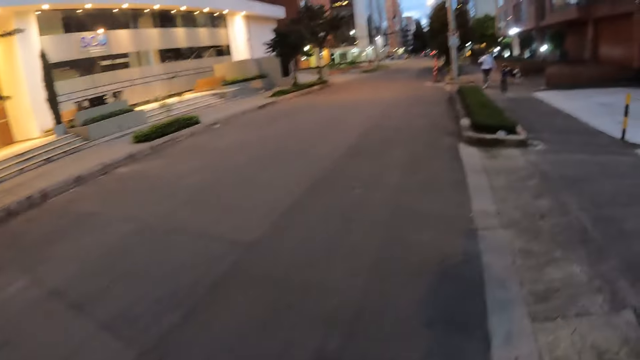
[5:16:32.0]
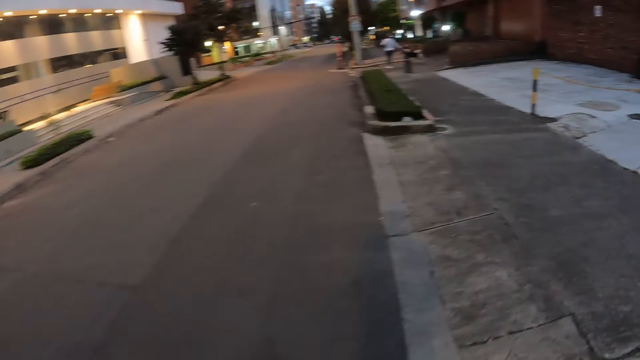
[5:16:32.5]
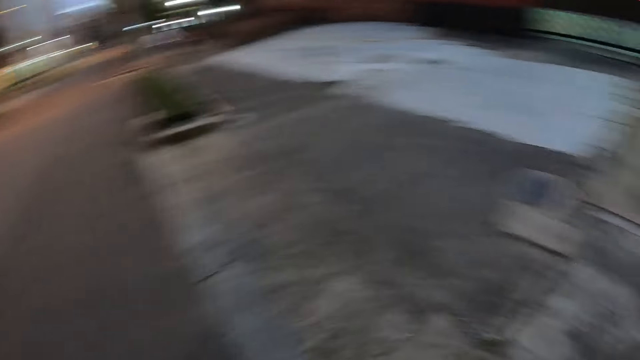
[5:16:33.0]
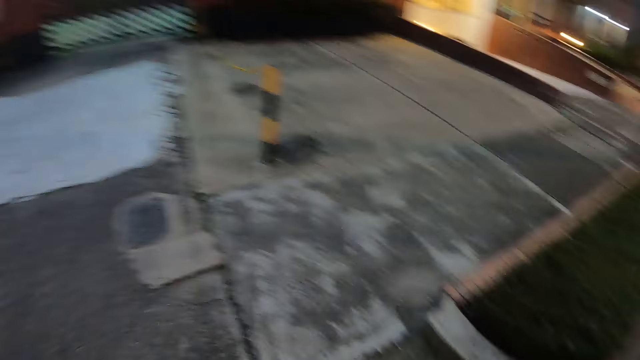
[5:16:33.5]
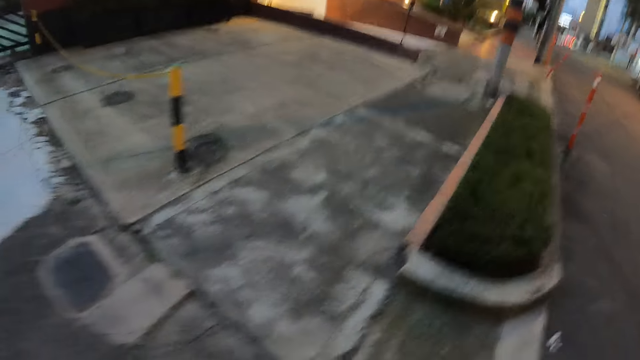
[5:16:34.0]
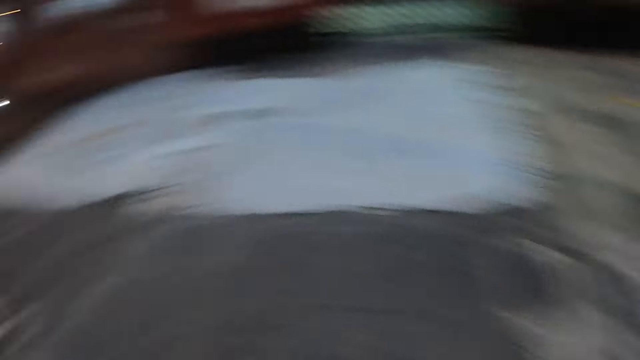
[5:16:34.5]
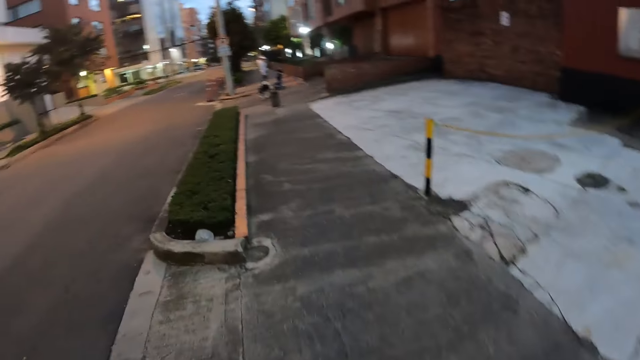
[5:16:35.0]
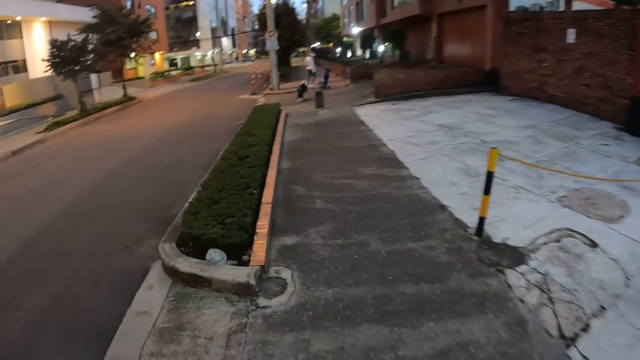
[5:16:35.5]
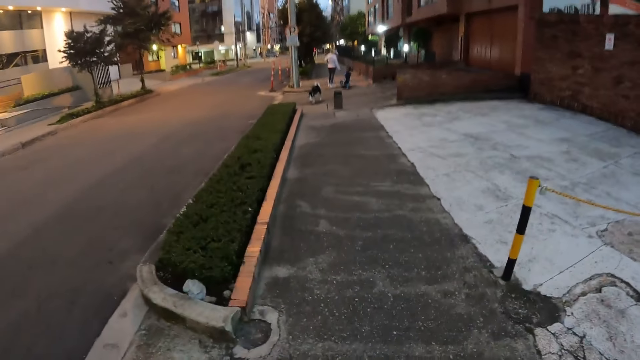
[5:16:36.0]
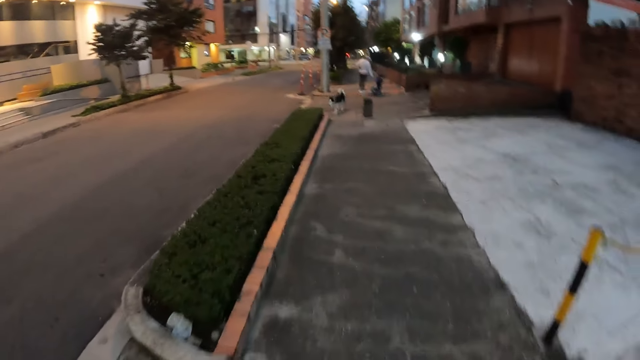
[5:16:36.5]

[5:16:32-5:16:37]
The camera wearer walks on a sidewalk.

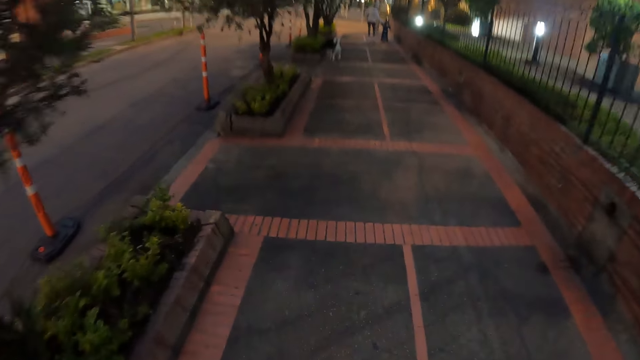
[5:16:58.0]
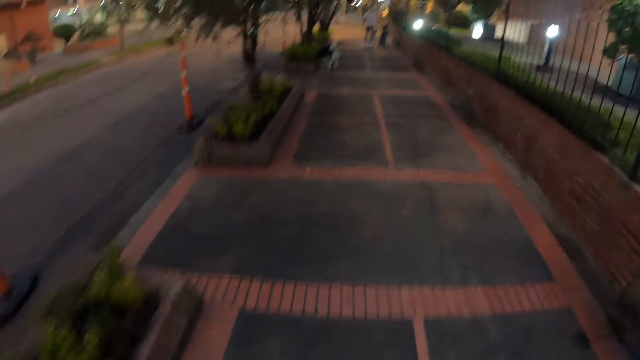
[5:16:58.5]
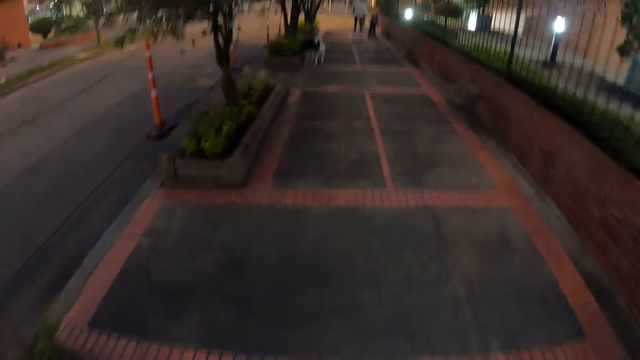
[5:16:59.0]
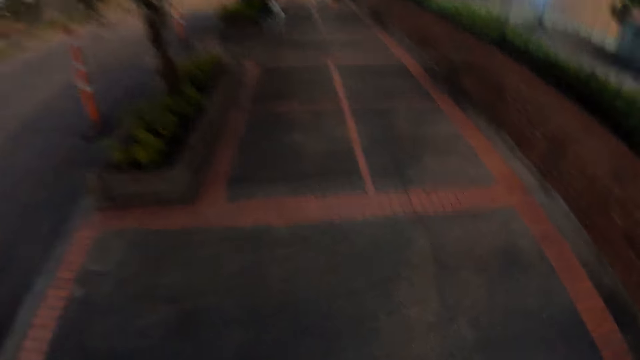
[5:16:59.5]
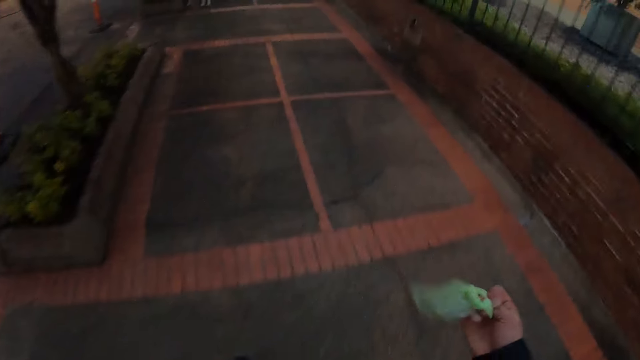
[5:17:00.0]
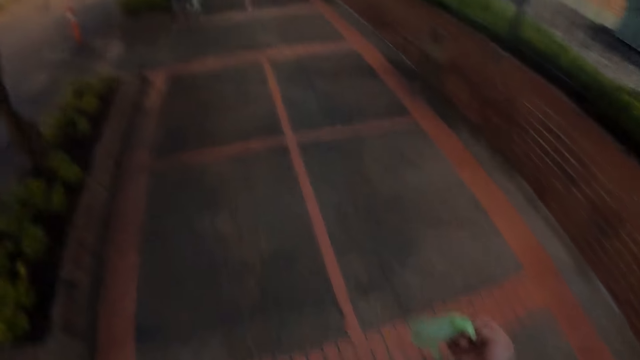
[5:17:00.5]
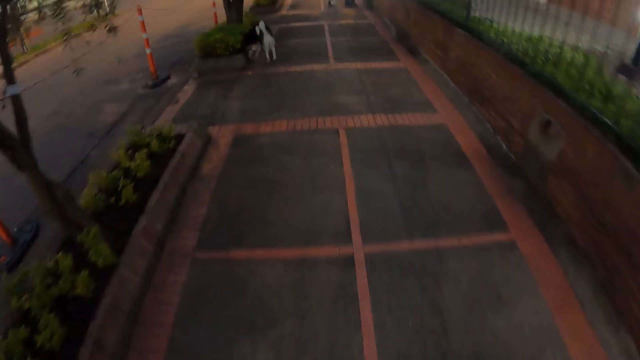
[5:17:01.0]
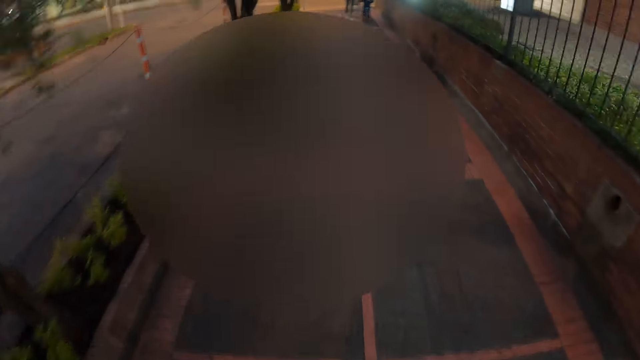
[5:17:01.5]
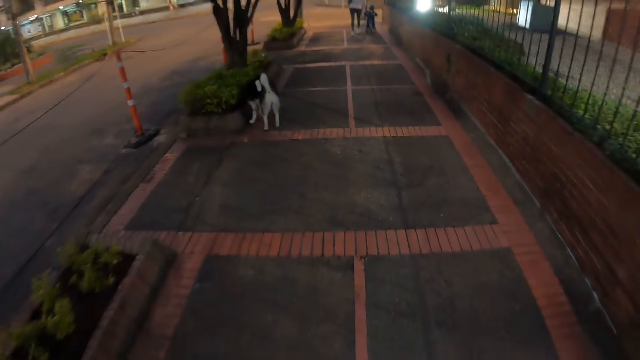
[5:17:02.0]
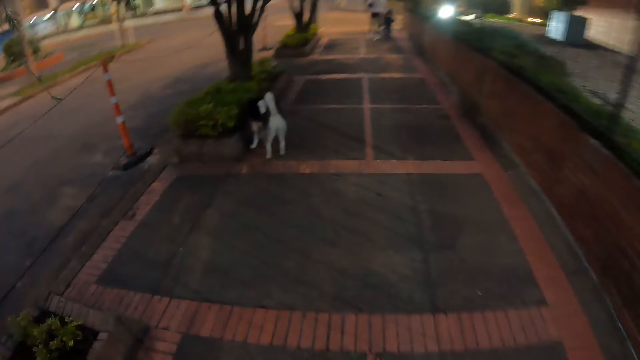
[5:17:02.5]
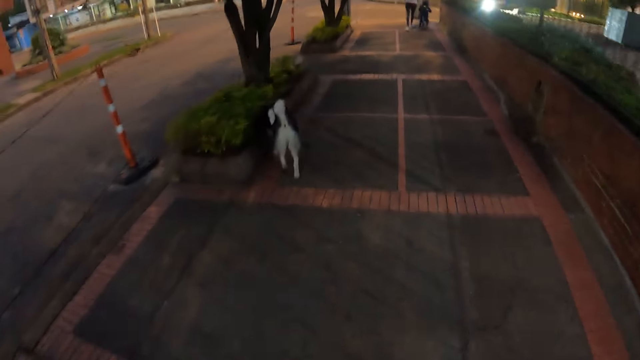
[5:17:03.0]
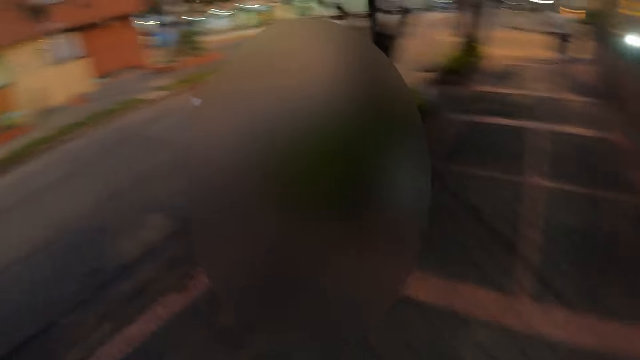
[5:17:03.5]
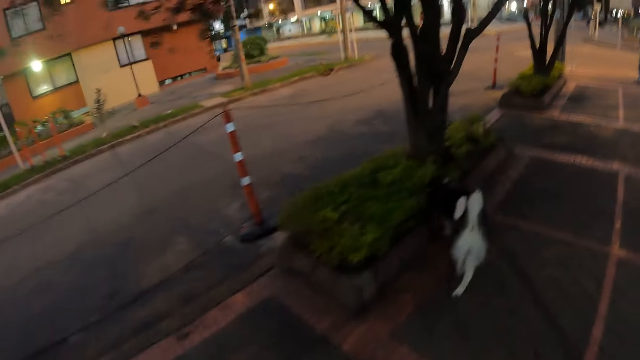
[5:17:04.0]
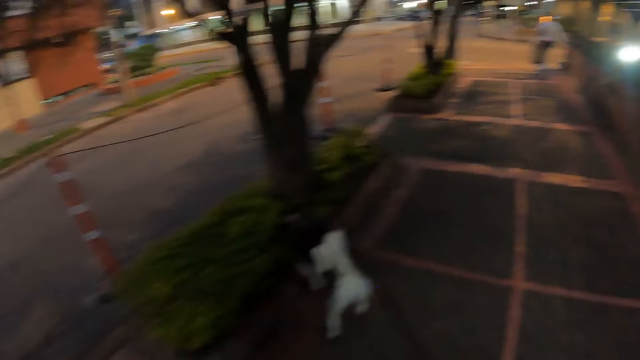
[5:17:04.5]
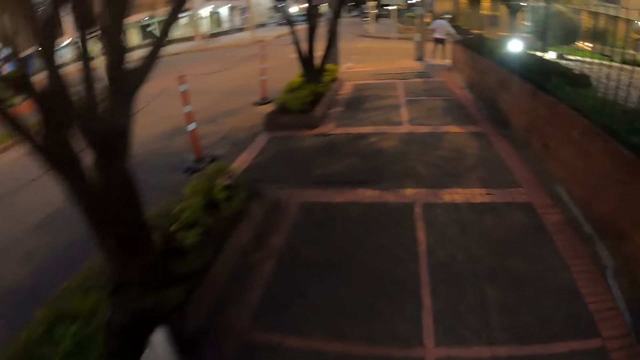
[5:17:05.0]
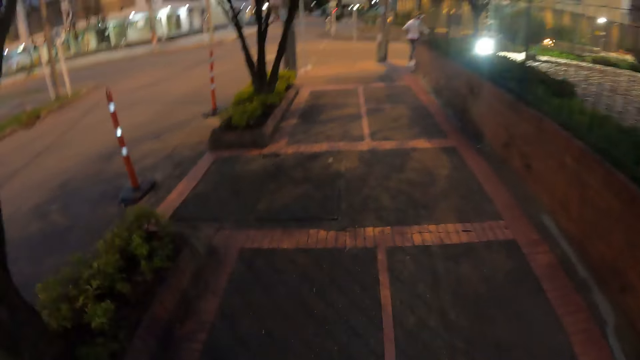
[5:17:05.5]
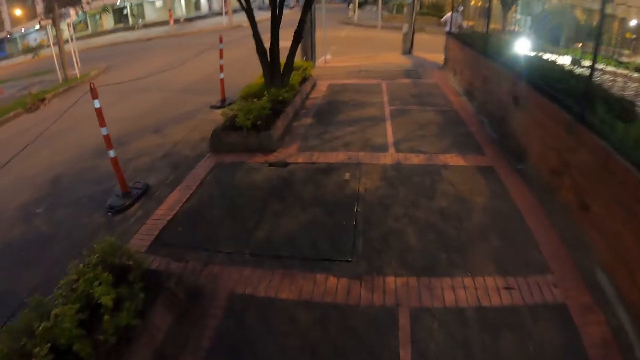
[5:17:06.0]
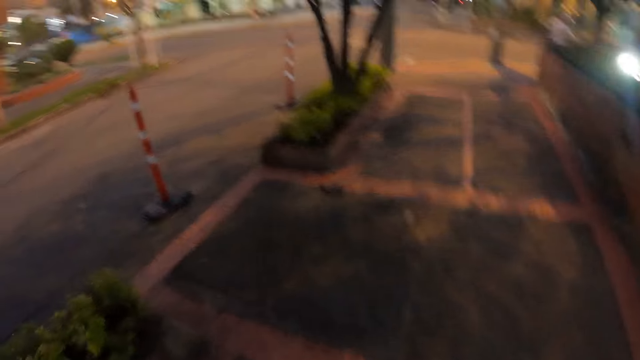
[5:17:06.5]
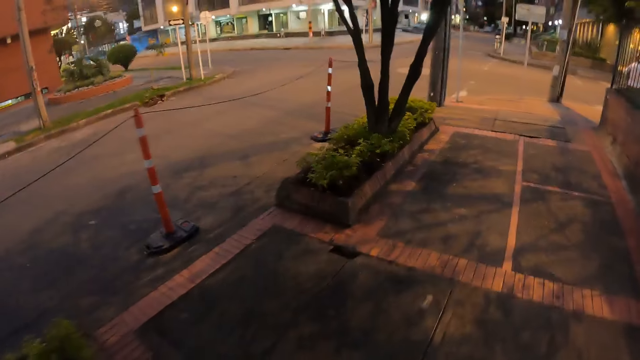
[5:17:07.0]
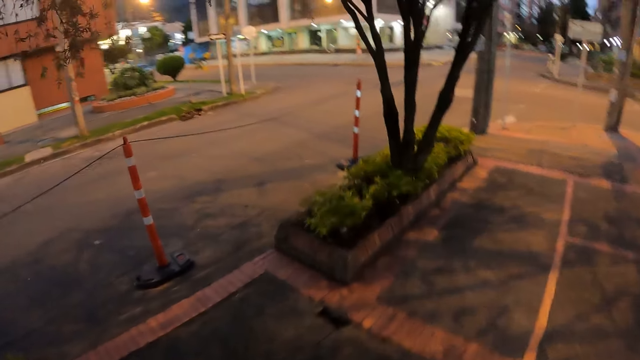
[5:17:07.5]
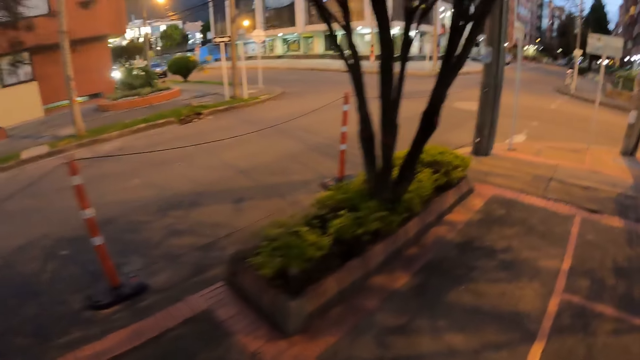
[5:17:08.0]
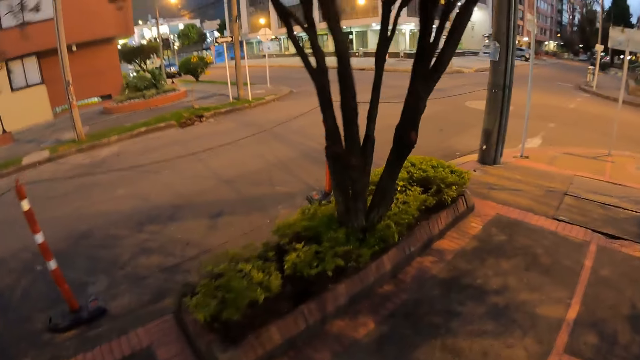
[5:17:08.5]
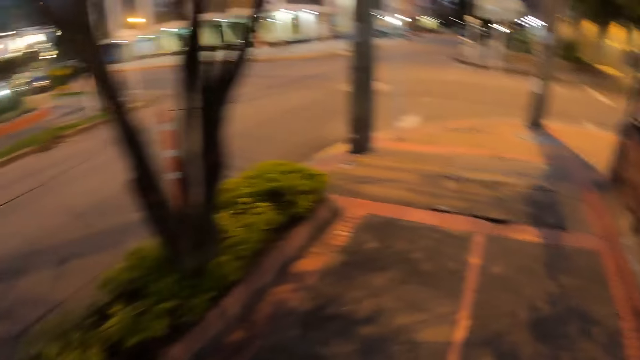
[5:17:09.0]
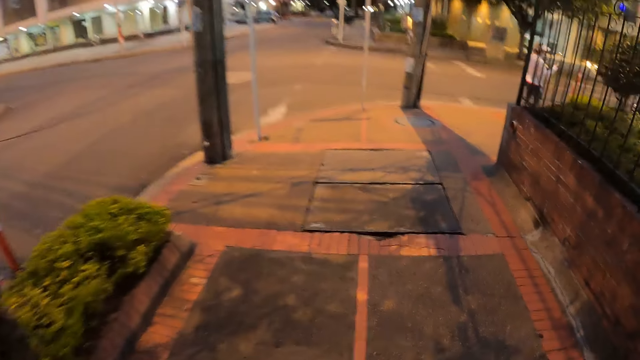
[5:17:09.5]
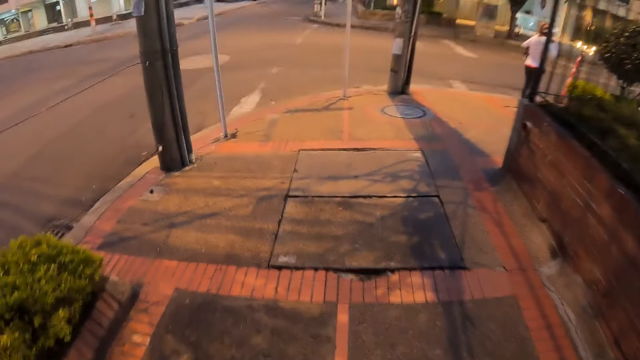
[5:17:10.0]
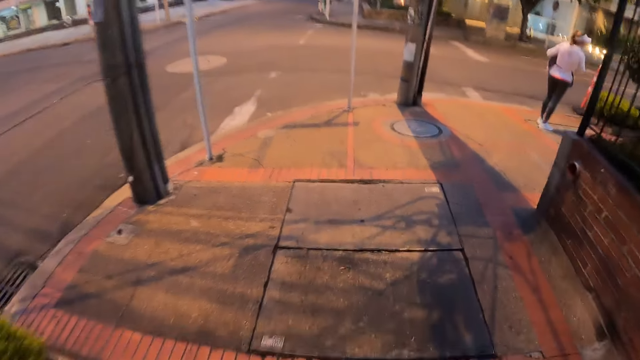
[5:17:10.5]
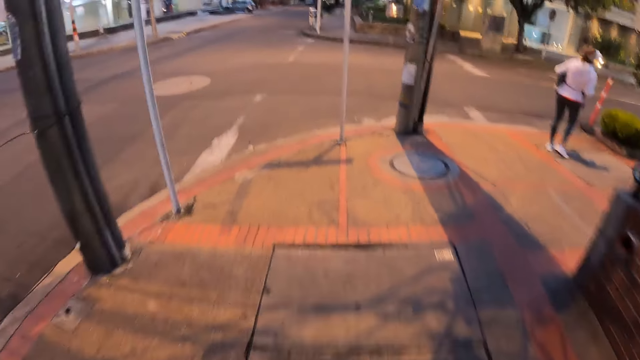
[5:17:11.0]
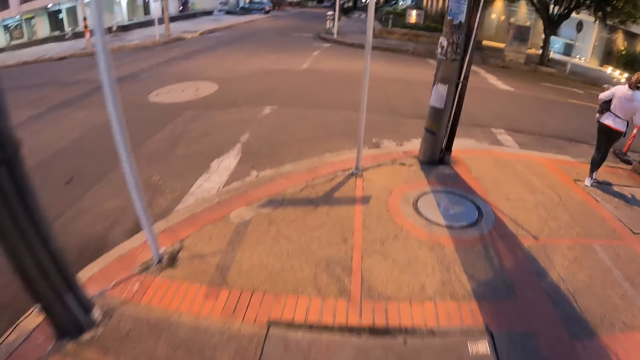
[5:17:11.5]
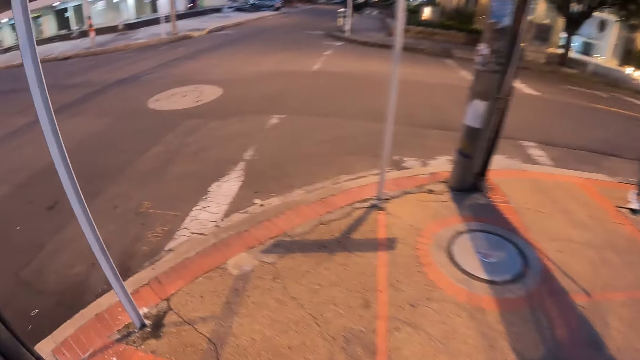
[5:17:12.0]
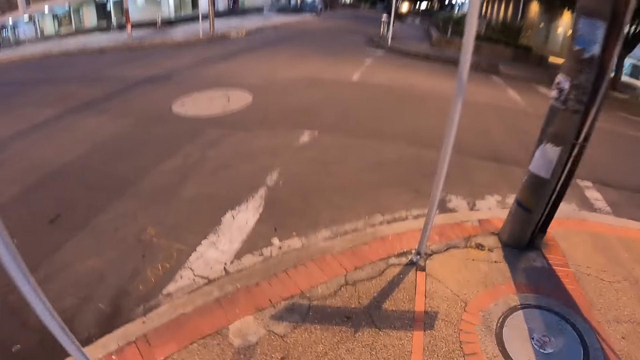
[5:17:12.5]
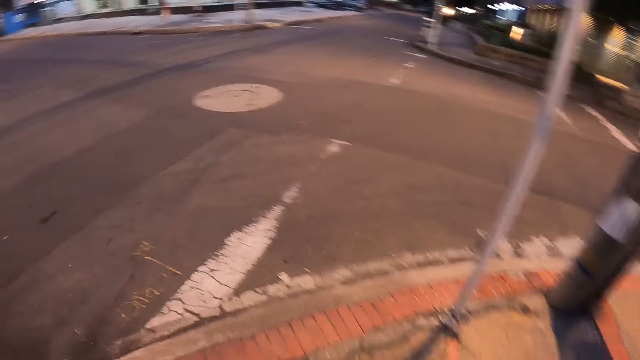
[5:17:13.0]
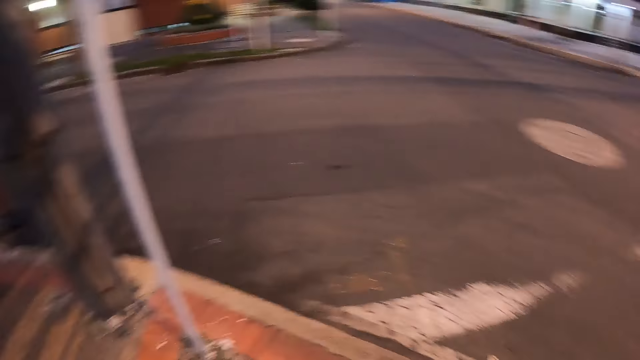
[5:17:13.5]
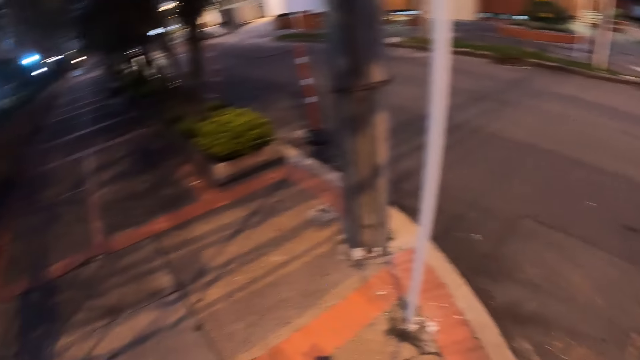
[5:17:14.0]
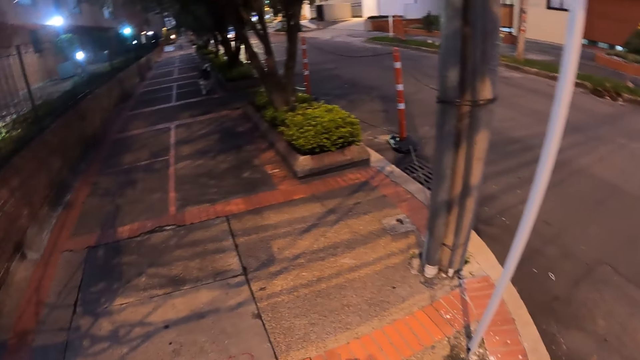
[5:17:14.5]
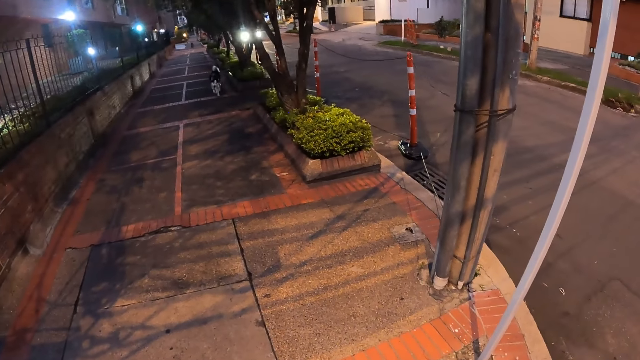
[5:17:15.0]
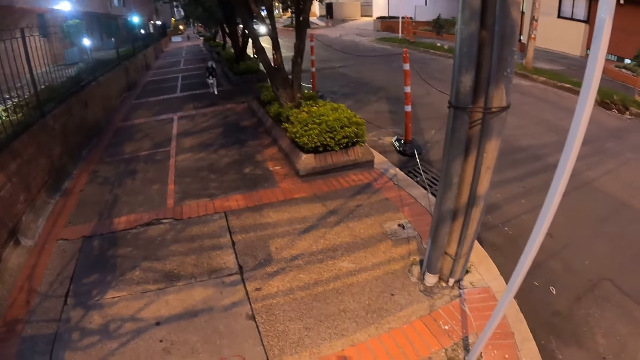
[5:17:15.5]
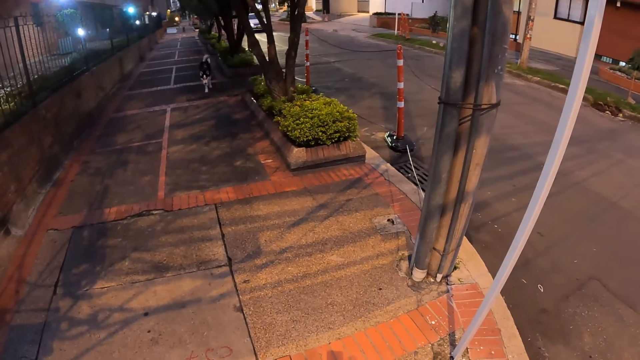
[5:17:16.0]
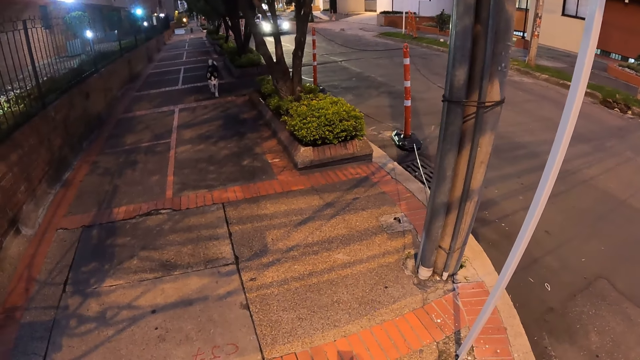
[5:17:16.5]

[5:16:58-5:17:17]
The camera wearer holds the nylon in his right hand. The dog sniffs grass. The camera wearer looks back.
